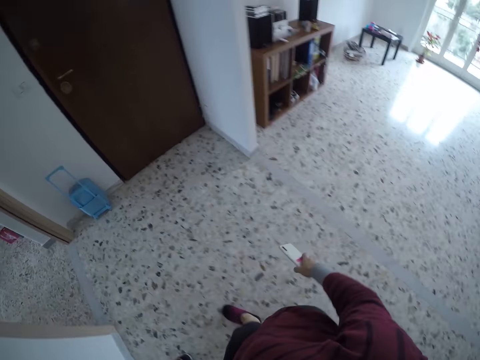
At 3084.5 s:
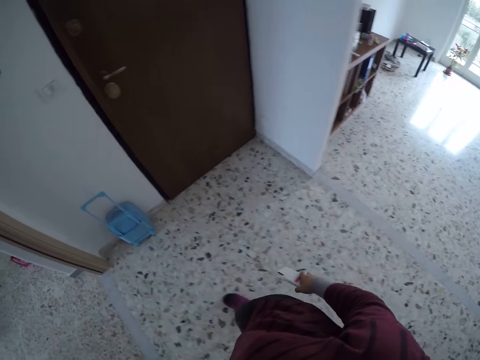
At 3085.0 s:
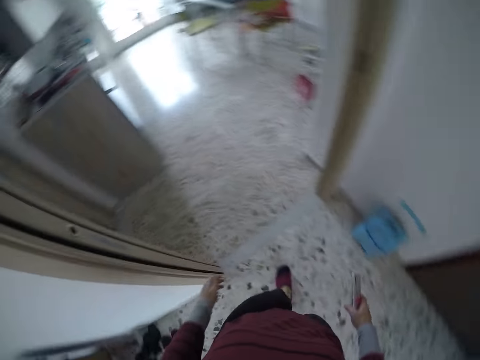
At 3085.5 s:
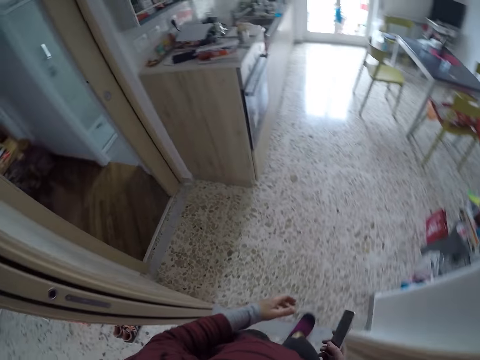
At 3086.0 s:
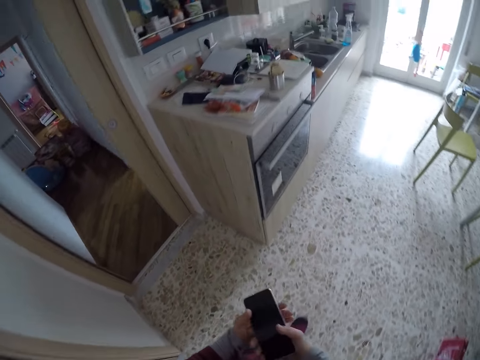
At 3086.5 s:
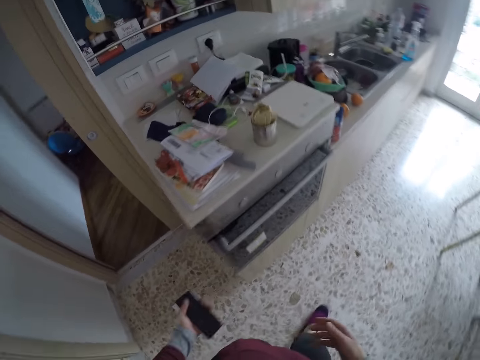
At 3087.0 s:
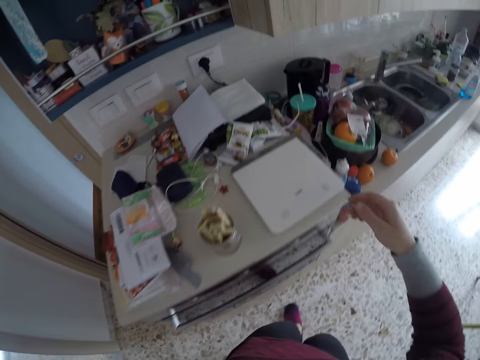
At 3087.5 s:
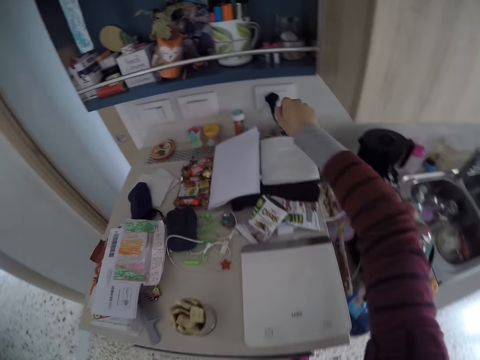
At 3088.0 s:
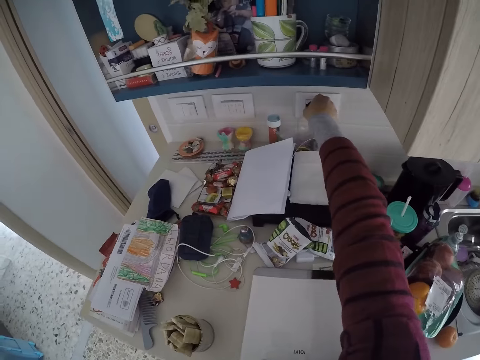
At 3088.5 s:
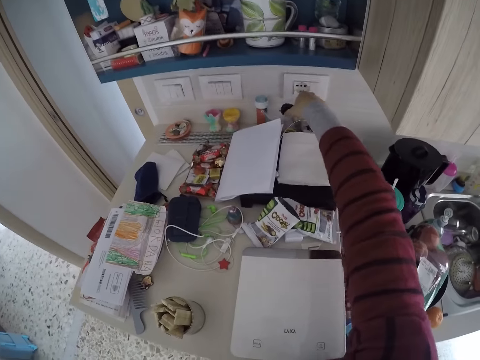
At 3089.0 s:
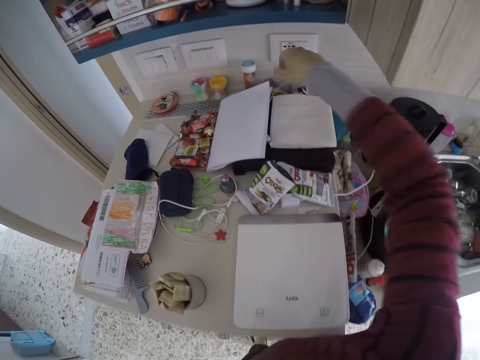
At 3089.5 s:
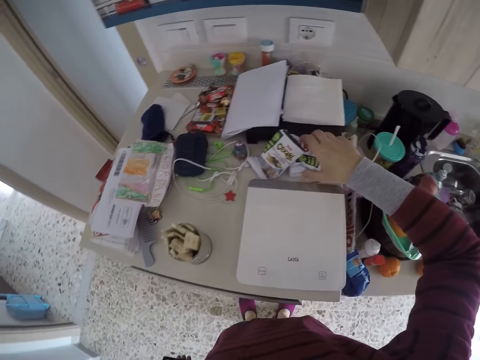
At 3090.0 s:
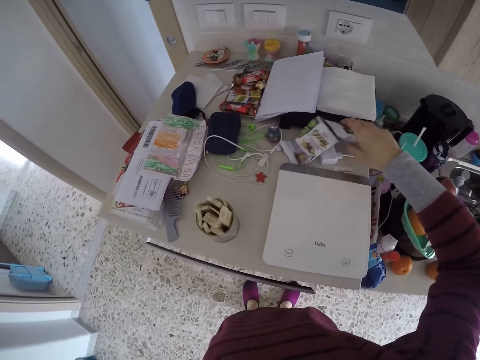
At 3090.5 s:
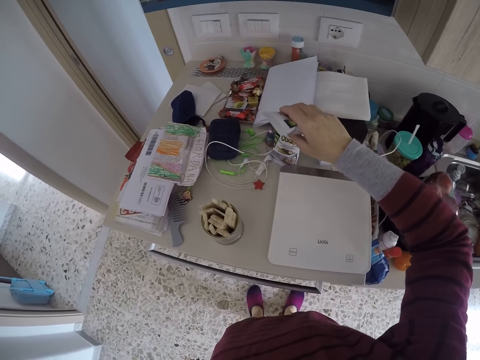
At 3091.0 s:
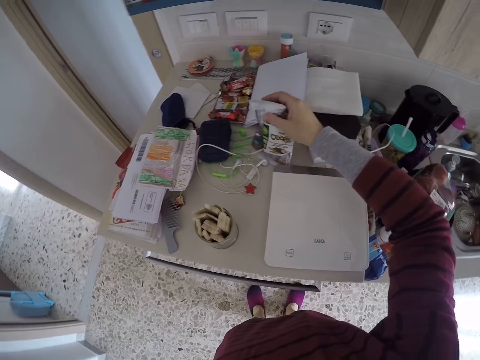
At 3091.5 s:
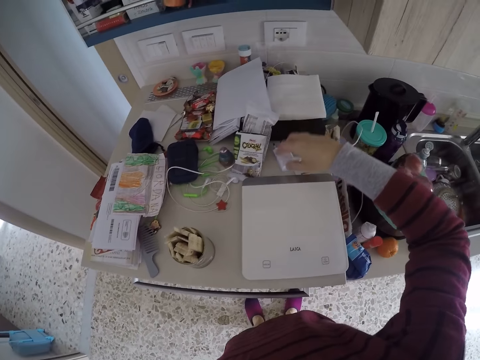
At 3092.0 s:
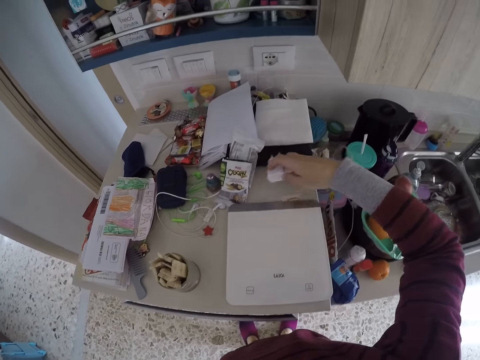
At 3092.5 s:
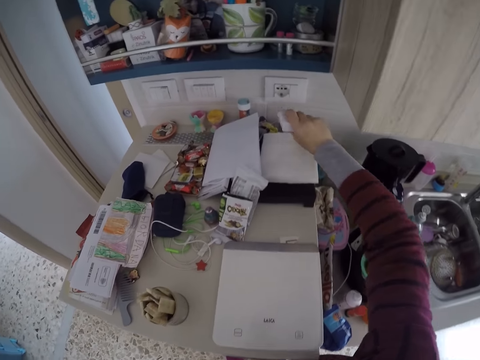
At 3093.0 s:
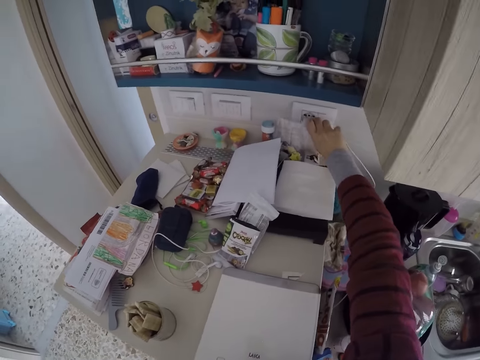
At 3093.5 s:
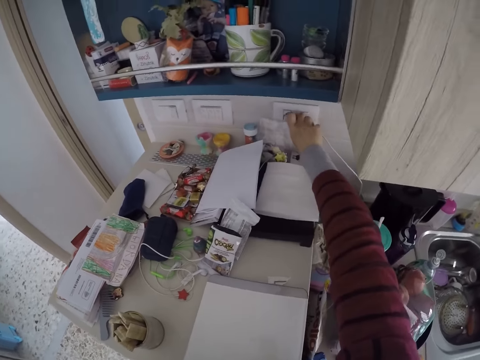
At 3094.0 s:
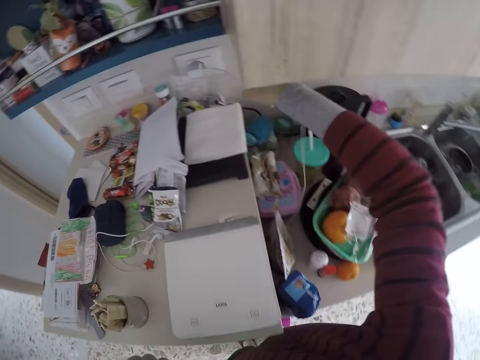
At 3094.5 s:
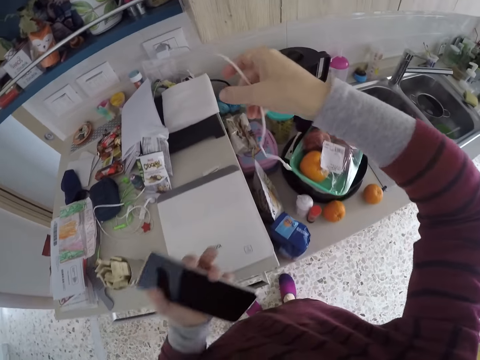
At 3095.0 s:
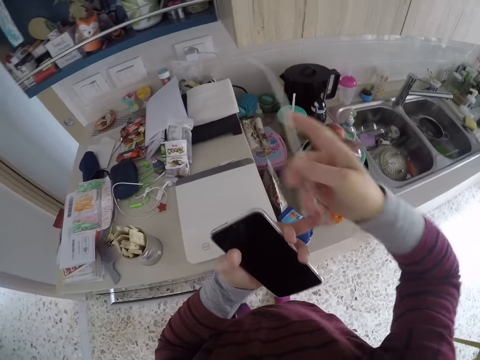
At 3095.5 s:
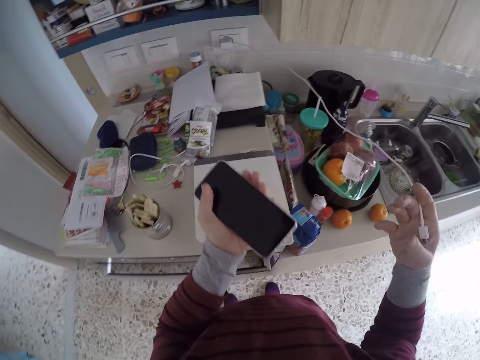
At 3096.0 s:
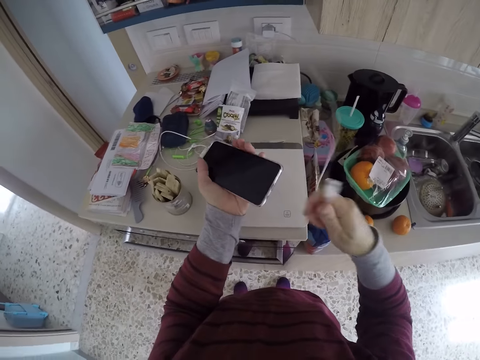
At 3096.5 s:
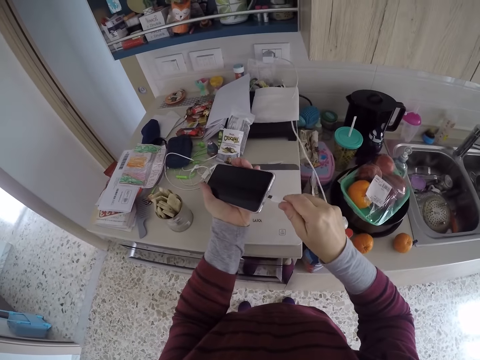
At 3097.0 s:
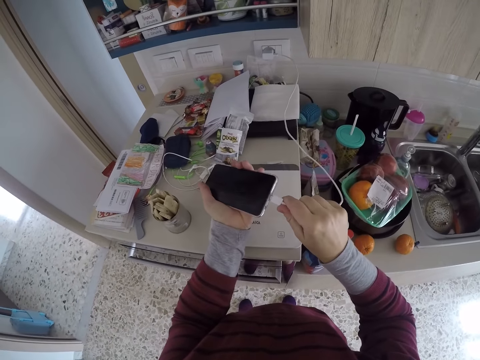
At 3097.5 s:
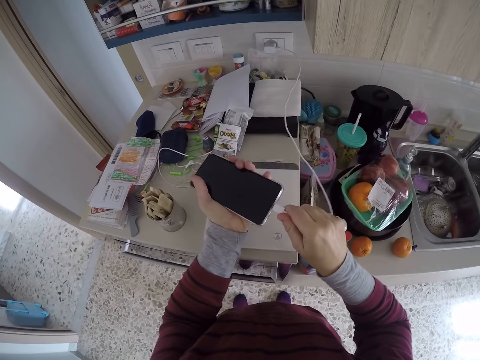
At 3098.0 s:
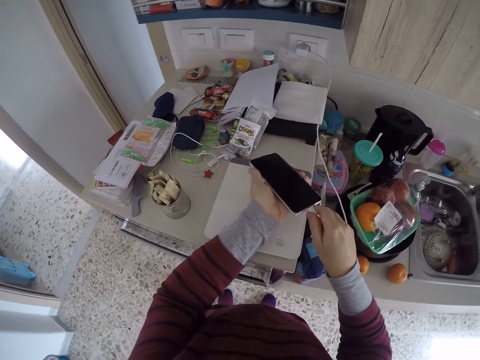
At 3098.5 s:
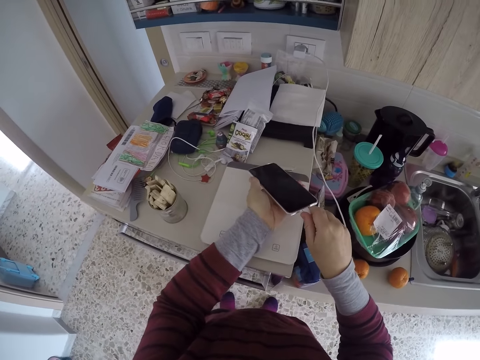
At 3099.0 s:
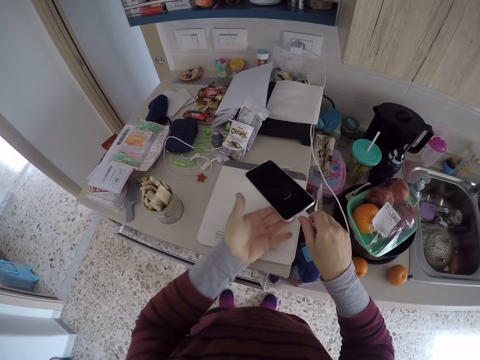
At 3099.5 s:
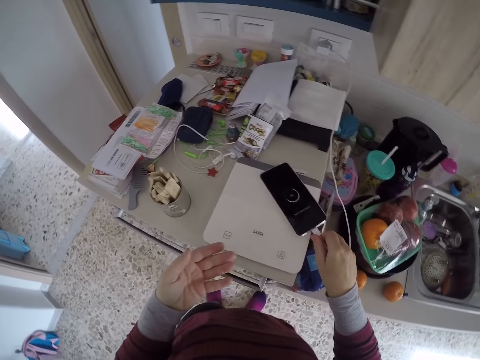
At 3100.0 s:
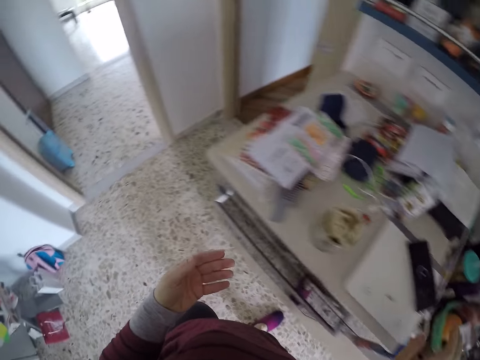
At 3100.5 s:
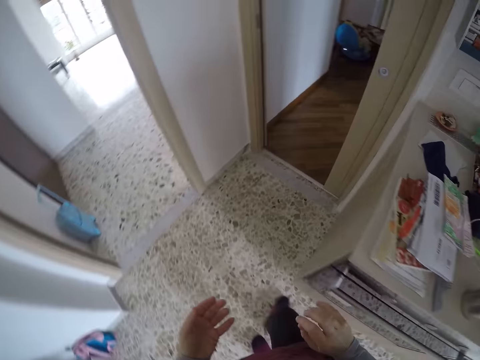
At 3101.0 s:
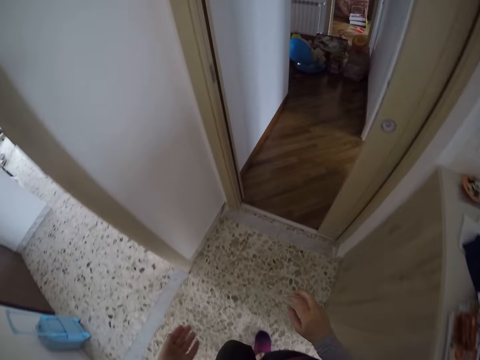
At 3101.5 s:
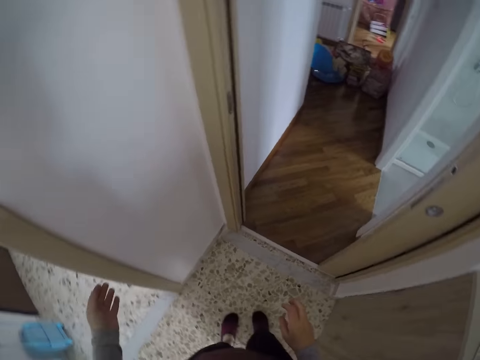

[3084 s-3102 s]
The camera wearer picks up the phone with the other hand. She unplugs an electrical device from a socket with her right hand. She moves her hand backwards. She adjusts a nylon with her right hand. She moves packets of something on the countertop. She plugs a cellphone charger into the socket with her right hand. She picks up the charger on the countertop. She pulls the charger cable. She connects the charger to the cellphone with both hands. She puts the phone on the countertop and walks around.

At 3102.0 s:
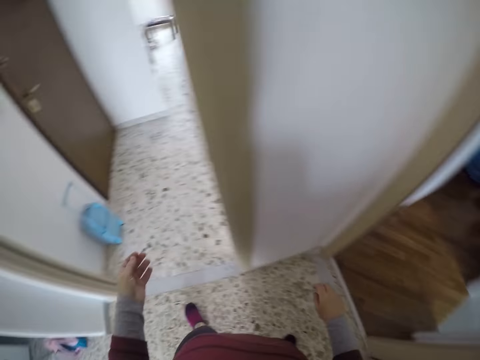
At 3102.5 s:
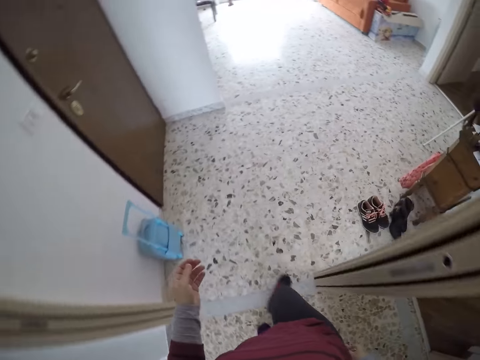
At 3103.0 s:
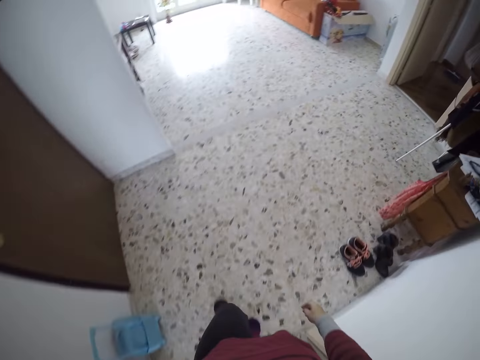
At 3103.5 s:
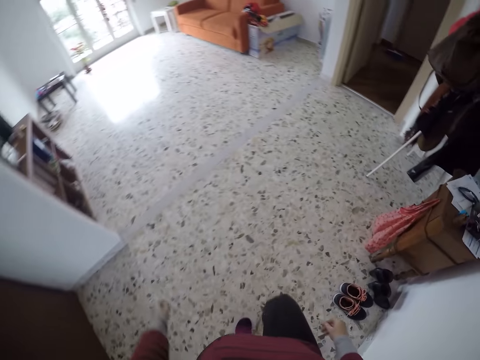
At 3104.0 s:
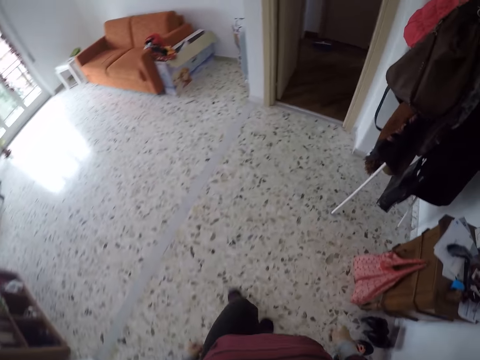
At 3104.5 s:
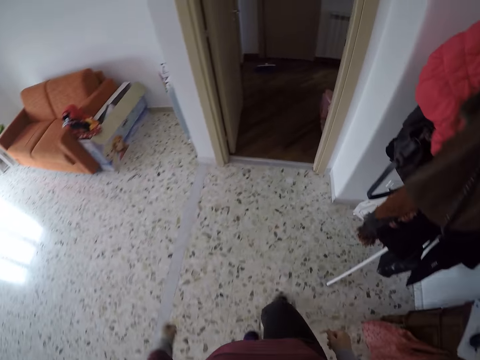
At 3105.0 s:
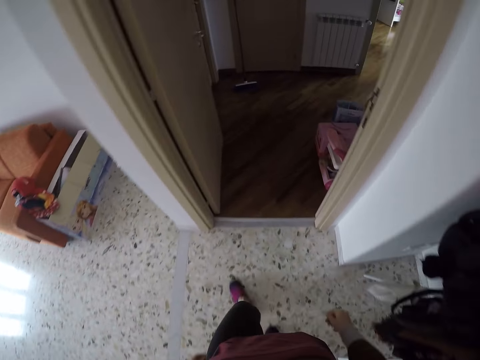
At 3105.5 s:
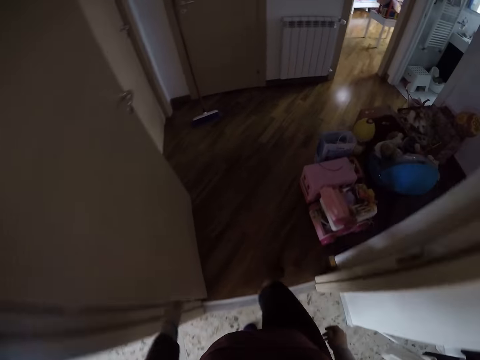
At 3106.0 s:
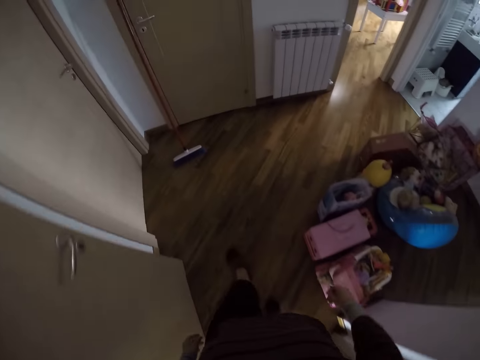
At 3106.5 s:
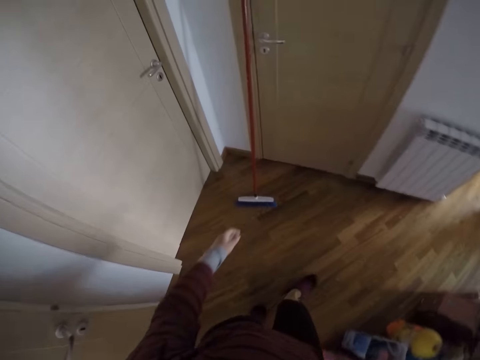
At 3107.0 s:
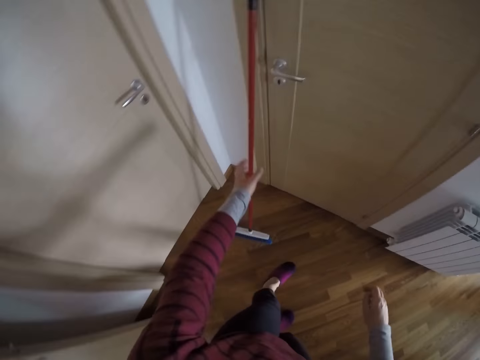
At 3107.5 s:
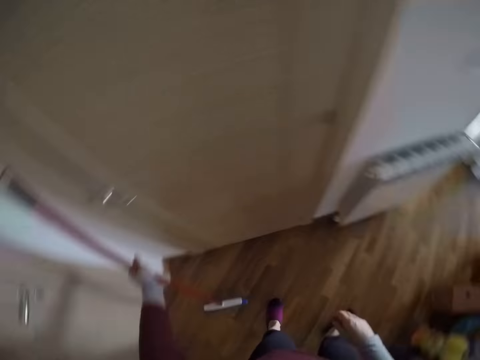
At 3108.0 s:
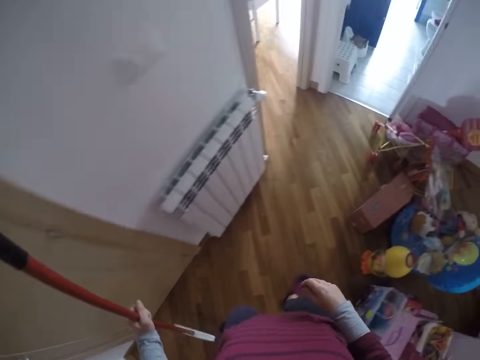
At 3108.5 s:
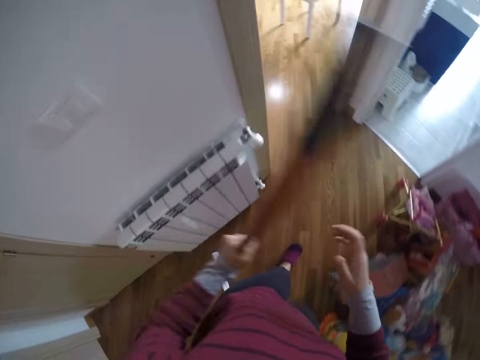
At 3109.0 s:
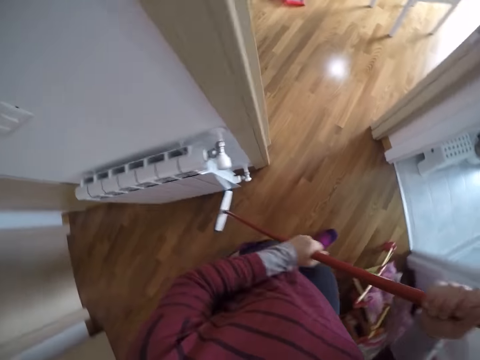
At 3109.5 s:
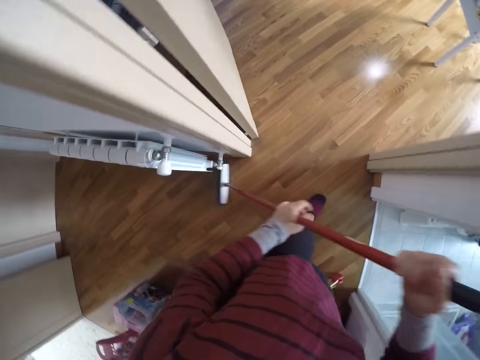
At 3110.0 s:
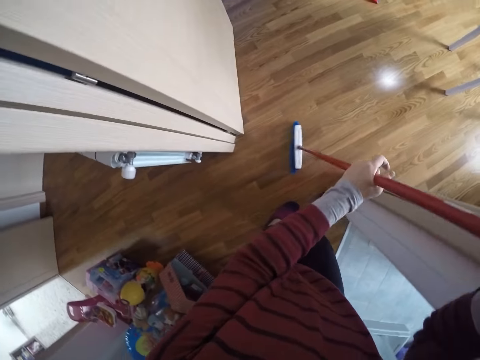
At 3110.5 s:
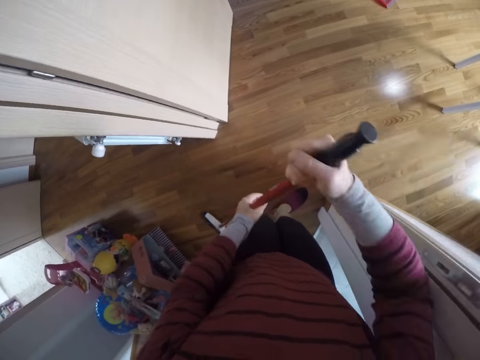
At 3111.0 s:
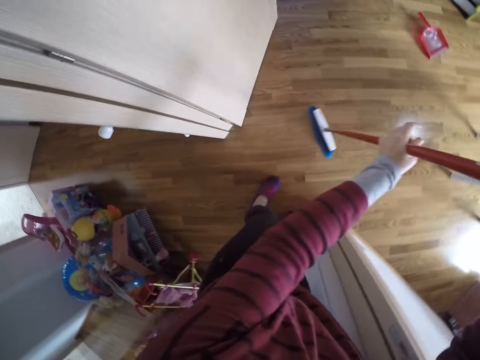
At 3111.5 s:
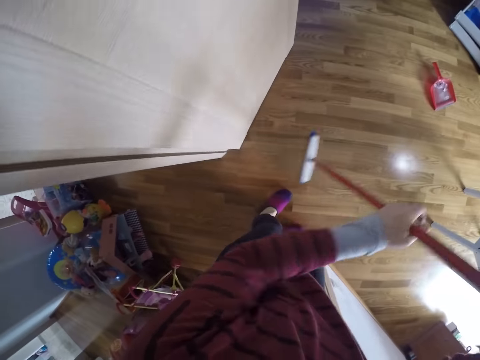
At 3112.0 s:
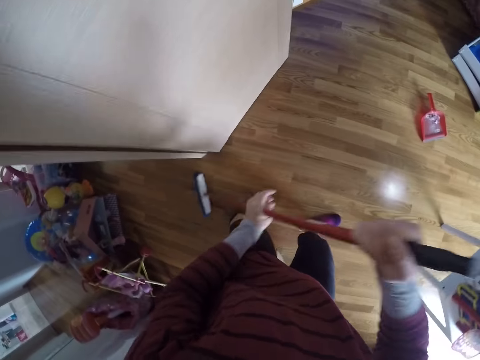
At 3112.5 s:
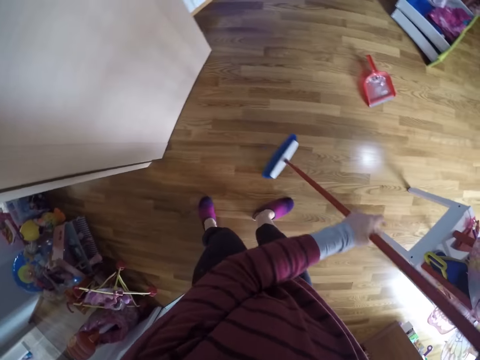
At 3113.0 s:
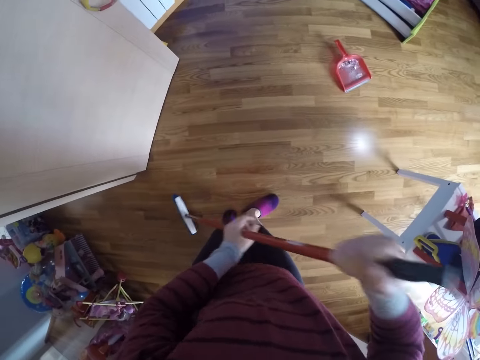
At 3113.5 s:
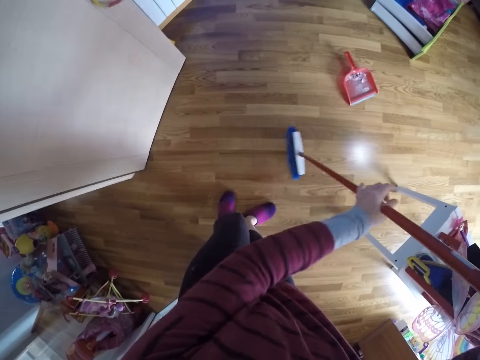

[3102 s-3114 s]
The camera wearer picks up the floor brush with her left hand. She turns around and walks around. She grabs the floor brush with both hands. She sweeps the floor of the room with the floor brush in both hands.
